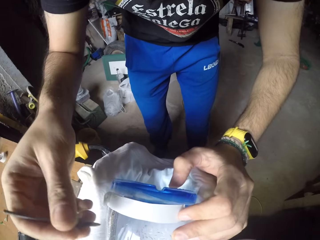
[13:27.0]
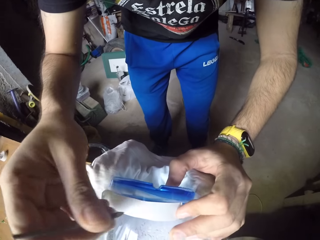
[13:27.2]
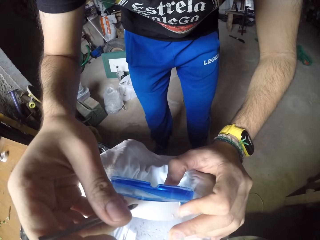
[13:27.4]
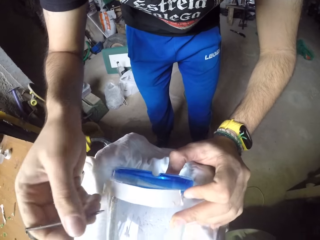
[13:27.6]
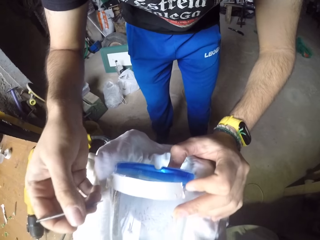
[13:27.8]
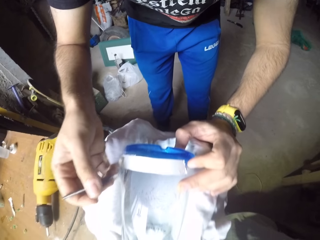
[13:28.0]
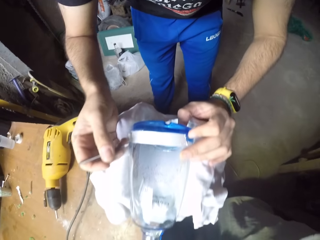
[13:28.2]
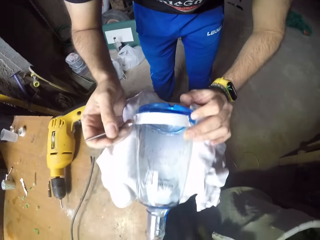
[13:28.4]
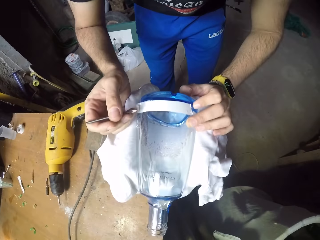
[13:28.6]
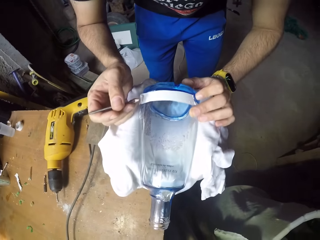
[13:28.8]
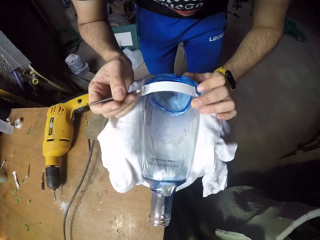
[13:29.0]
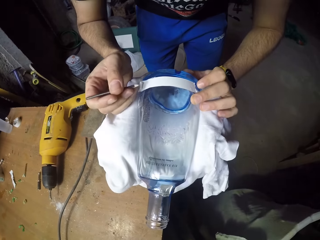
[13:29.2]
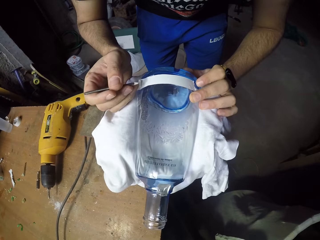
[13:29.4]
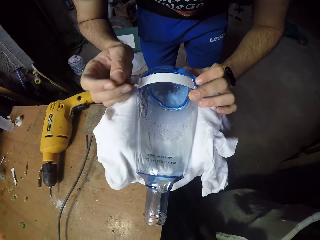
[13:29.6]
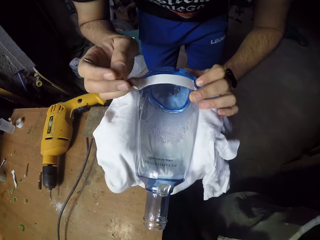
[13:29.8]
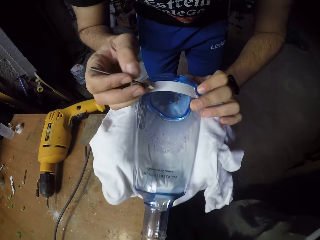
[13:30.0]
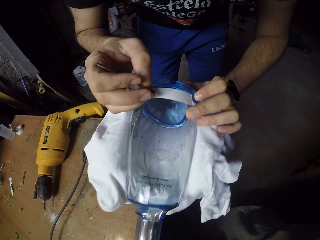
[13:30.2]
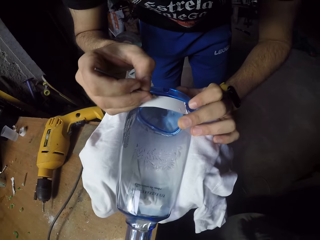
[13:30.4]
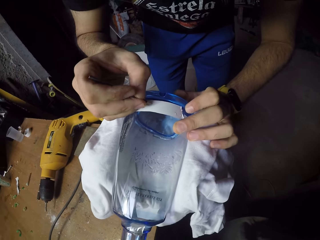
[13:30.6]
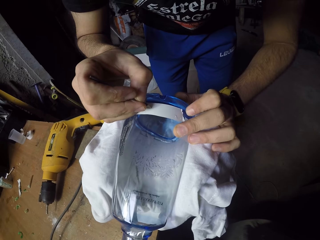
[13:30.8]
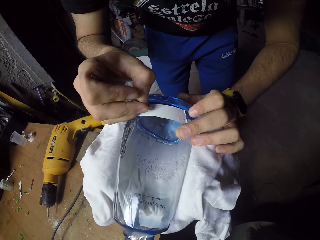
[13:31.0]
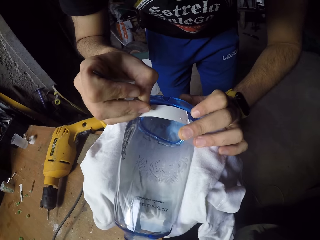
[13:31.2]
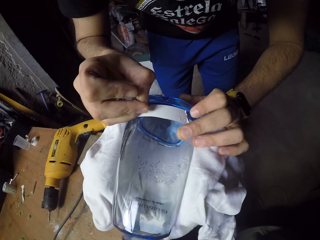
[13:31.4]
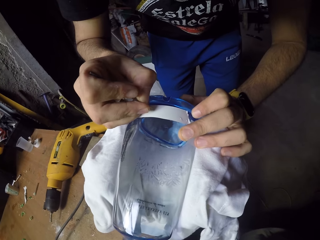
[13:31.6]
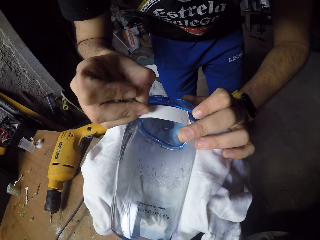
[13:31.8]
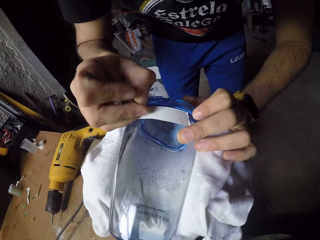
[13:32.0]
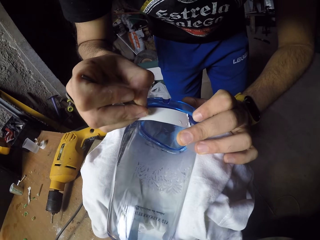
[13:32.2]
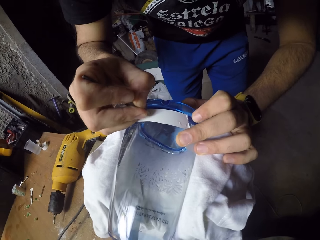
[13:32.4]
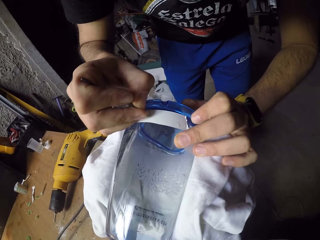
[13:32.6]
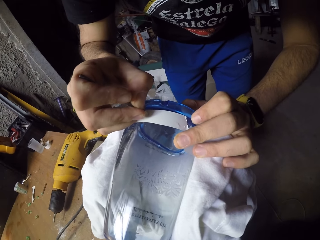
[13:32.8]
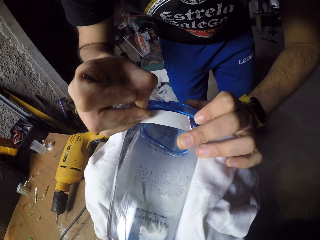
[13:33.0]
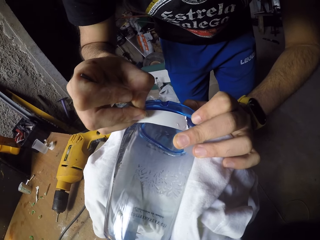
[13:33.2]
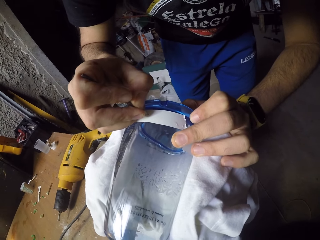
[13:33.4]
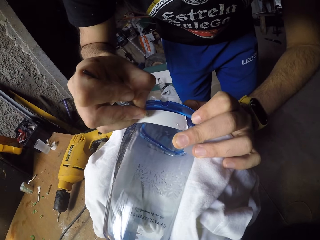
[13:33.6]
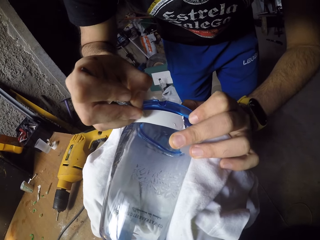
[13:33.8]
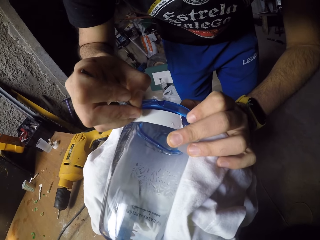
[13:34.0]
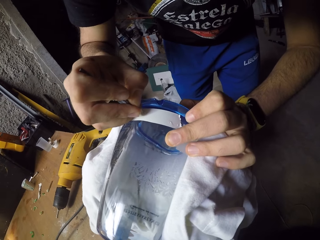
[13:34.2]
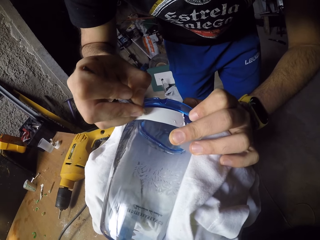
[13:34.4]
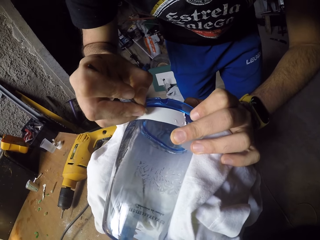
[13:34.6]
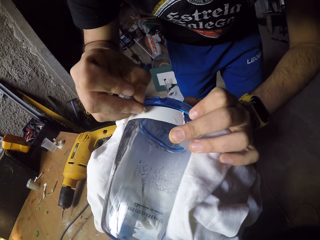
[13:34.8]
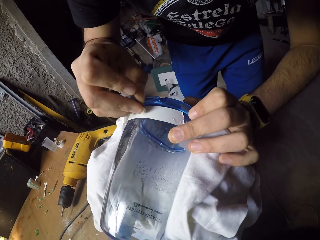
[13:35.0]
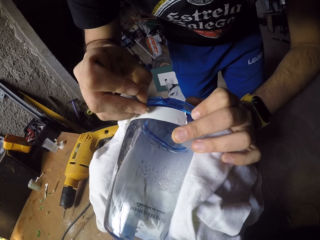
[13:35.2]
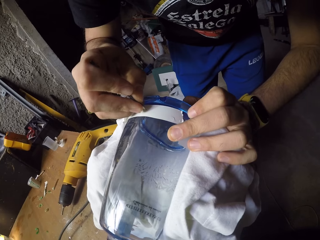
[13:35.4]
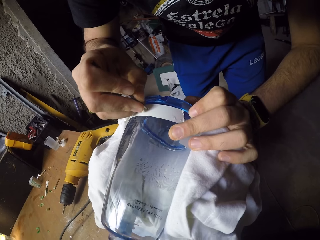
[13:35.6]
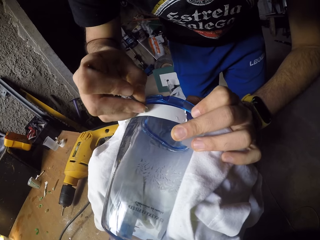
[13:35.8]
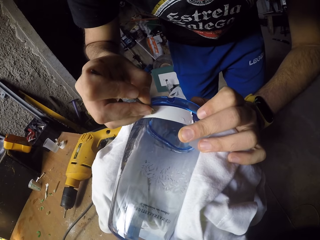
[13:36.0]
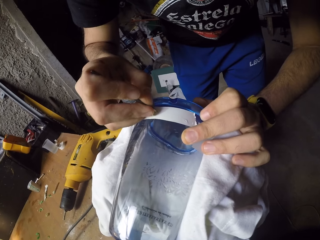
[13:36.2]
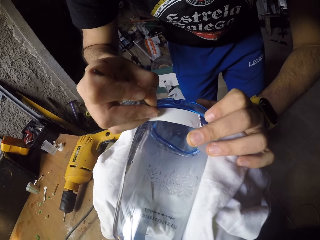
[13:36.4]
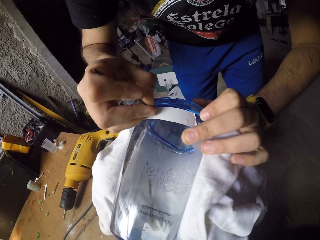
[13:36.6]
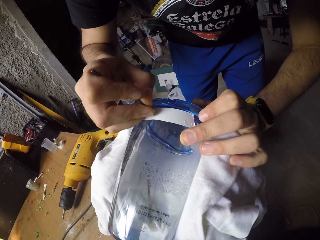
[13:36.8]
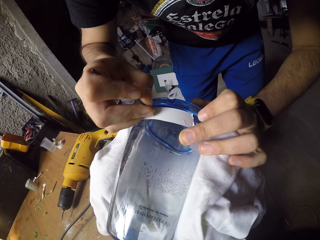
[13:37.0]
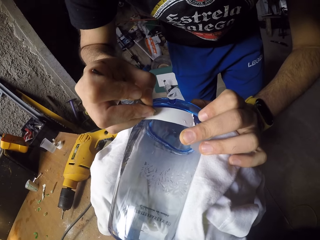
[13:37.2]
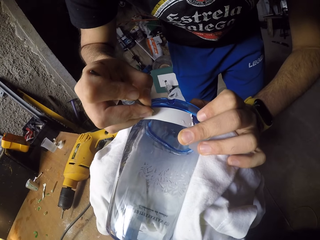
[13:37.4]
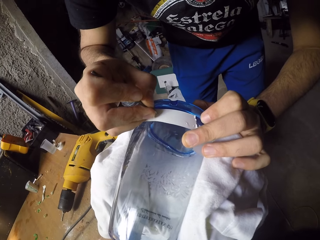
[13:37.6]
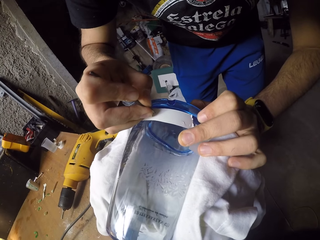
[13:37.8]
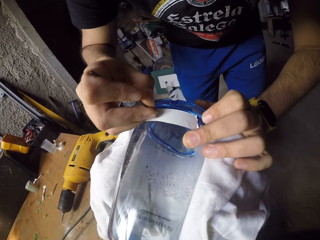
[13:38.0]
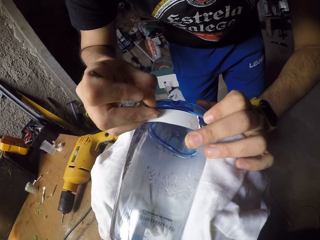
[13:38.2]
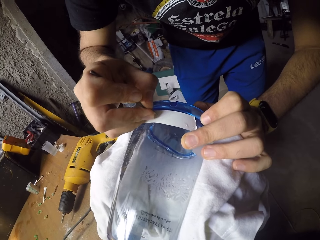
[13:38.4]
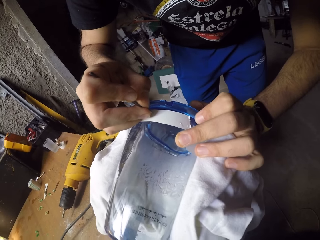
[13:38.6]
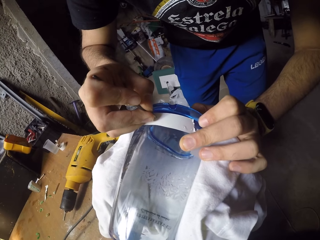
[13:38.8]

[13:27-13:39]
The camera wearer presses the drill bit against the paper tape on the bottle with his right hand.

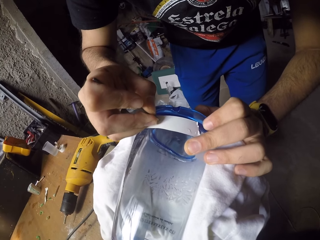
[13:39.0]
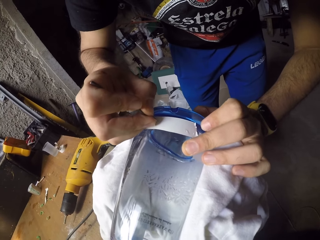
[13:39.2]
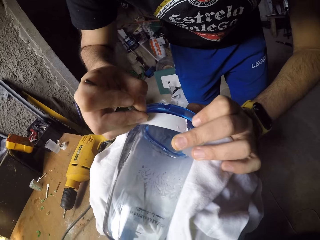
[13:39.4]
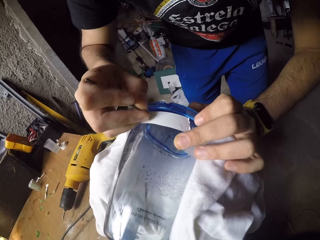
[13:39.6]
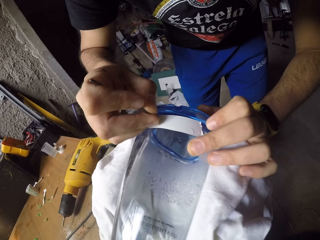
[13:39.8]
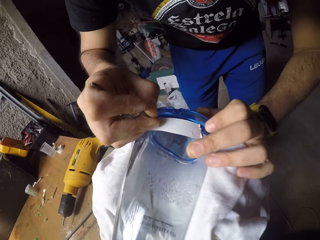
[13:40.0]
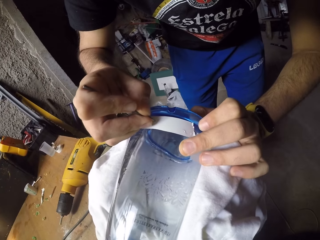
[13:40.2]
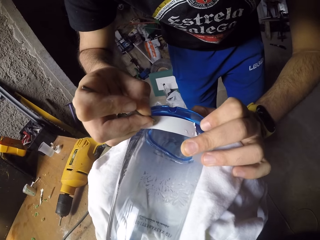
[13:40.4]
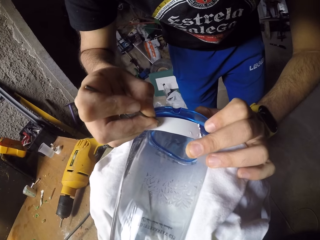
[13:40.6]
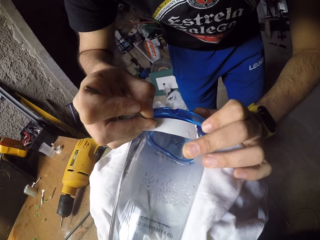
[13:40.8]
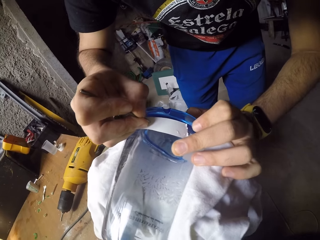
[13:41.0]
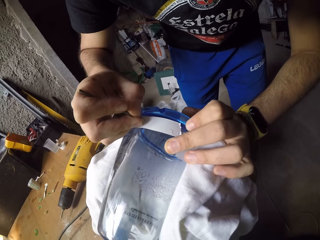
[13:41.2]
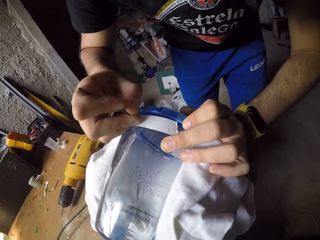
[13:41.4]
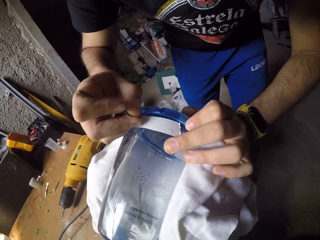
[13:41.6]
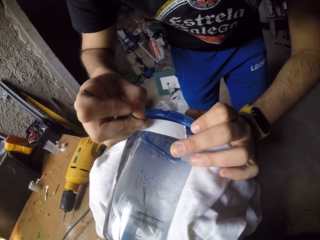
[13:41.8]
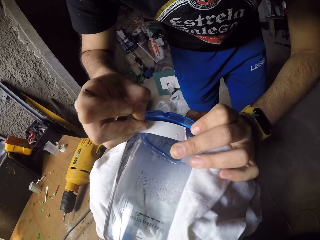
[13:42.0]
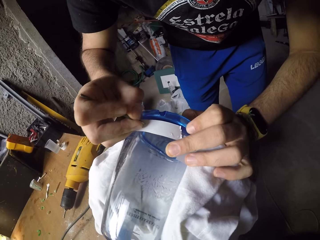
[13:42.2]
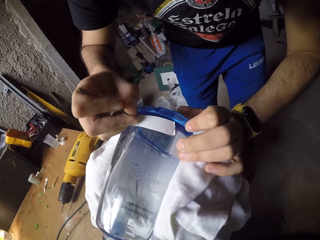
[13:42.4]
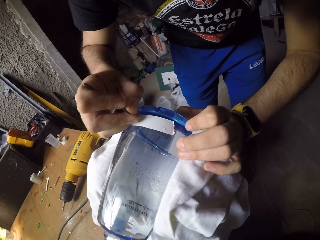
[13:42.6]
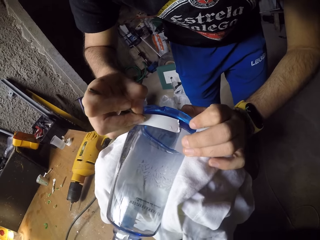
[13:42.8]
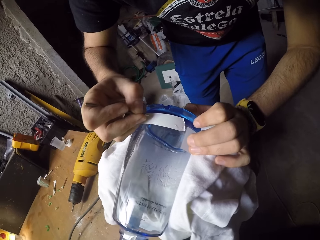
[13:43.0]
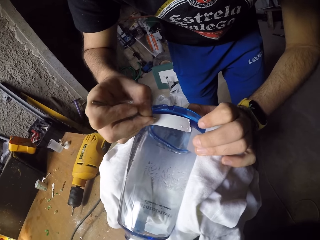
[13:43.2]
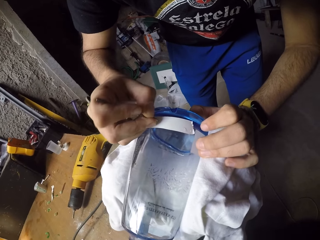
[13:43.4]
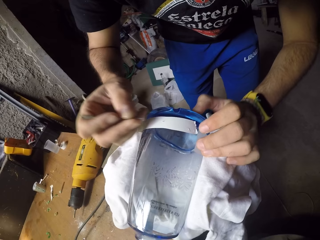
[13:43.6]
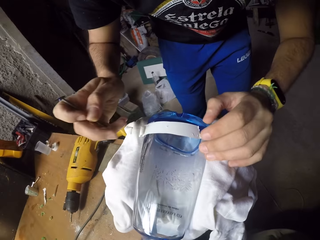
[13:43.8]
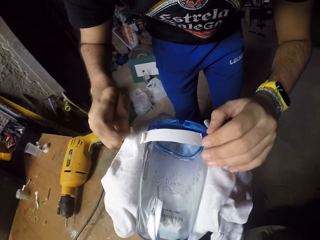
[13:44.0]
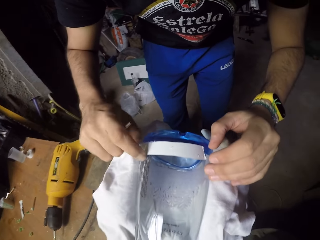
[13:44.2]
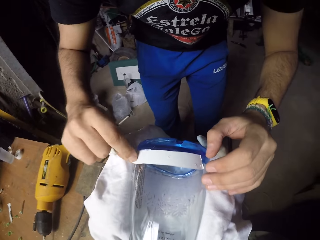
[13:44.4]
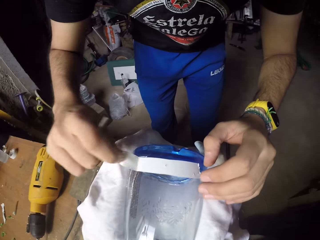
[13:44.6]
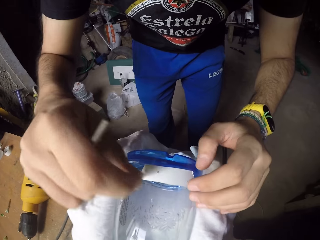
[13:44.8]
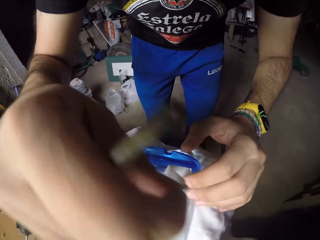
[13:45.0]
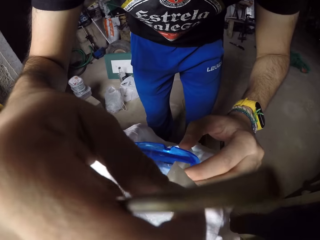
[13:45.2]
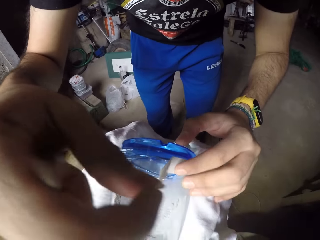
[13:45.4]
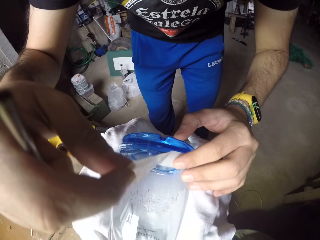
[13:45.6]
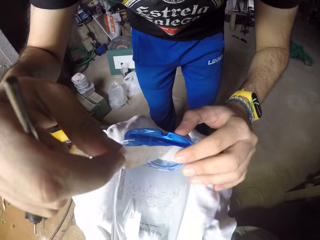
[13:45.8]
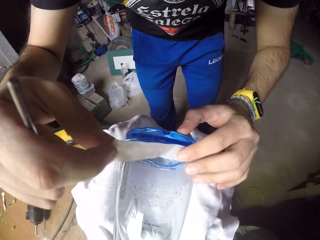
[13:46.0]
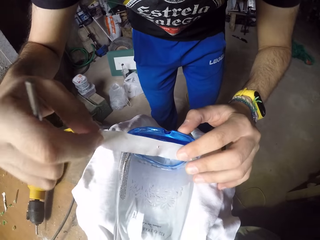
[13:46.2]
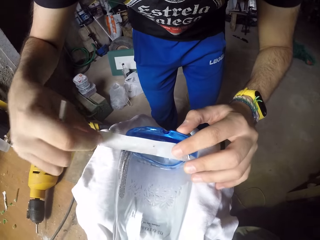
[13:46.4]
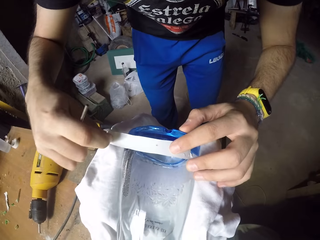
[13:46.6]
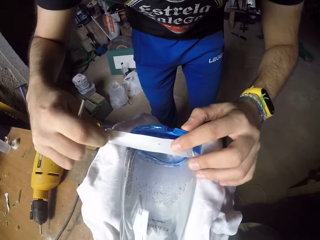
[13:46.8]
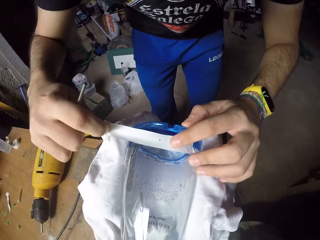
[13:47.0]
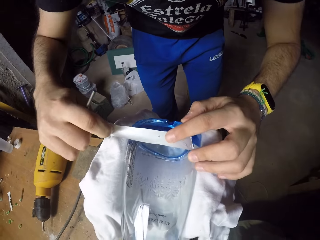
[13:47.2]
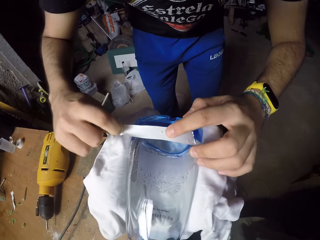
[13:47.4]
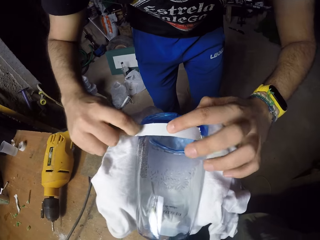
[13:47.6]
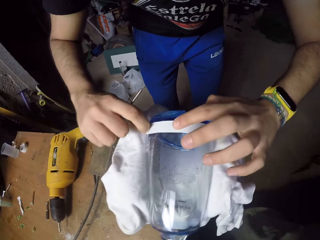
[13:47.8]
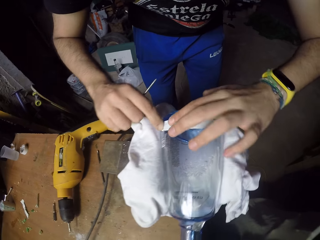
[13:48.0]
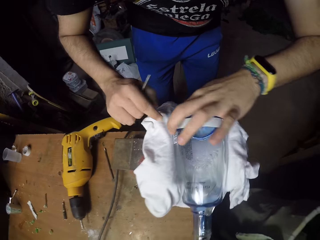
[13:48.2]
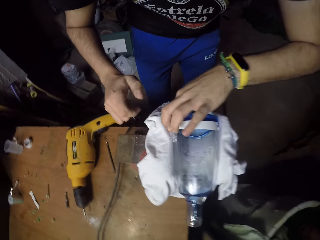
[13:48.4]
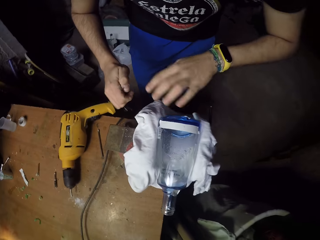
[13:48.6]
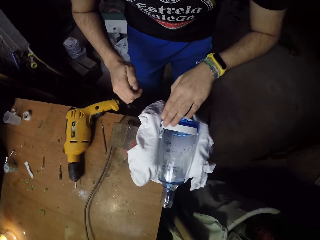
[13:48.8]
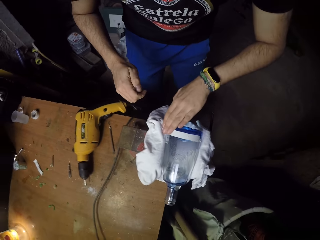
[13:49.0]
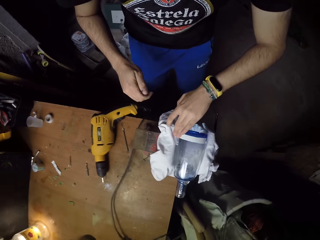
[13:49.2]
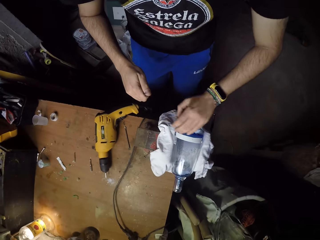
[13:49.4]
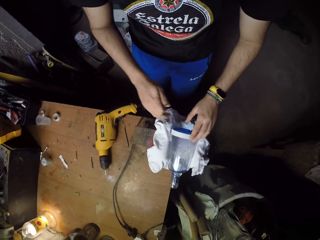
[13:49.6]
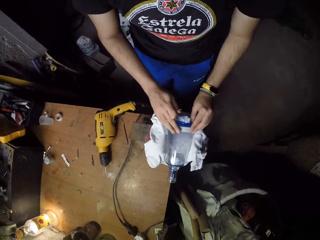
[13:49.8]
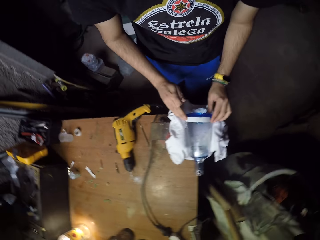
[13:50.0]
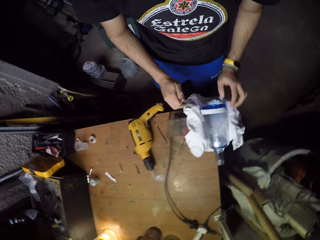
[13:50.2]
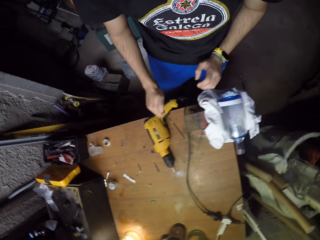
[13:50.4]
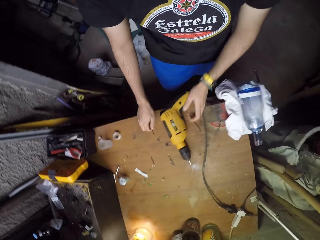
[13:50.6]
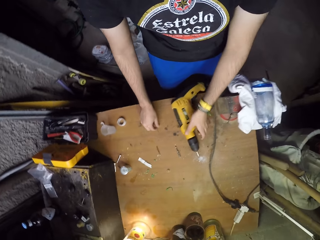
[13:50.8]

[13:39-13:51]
The camera wearer straightens the paper tape or cello tape on the bottle with both hands. He removes a part of the cello tape. He puts the tape back on the bottle with both hands.
